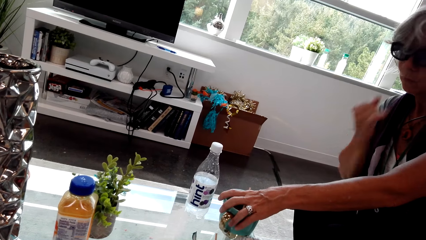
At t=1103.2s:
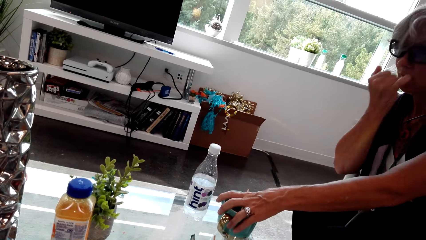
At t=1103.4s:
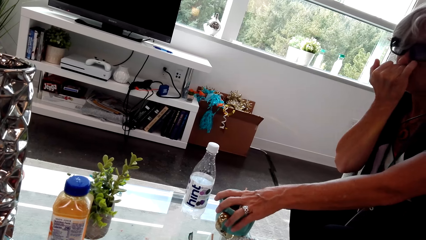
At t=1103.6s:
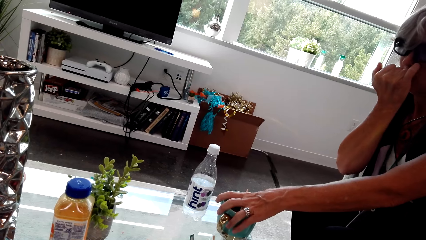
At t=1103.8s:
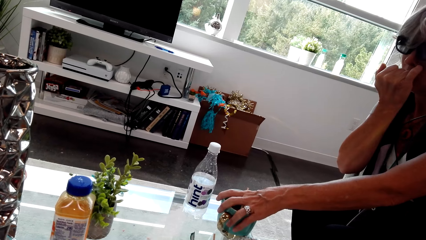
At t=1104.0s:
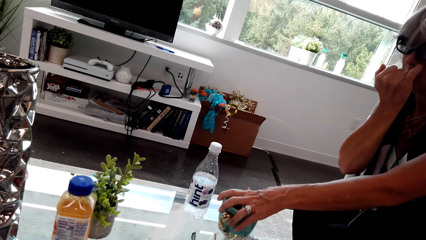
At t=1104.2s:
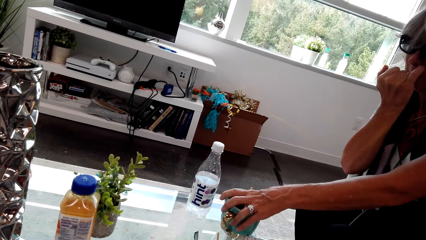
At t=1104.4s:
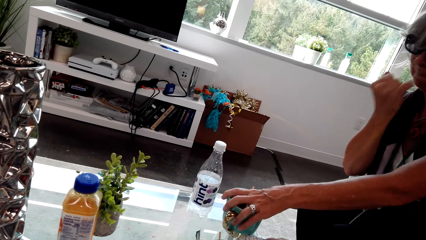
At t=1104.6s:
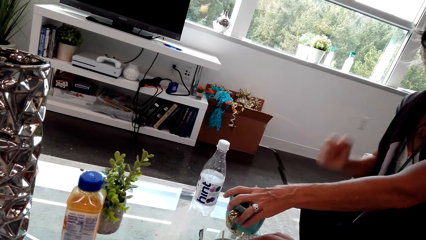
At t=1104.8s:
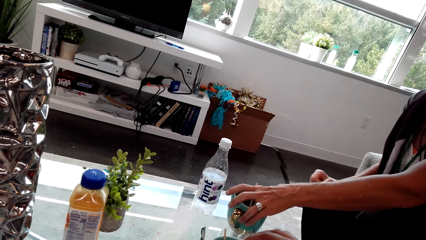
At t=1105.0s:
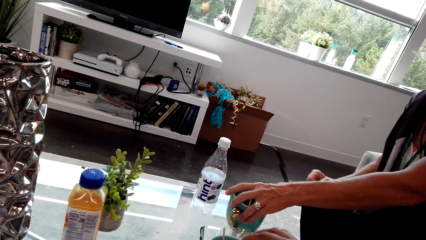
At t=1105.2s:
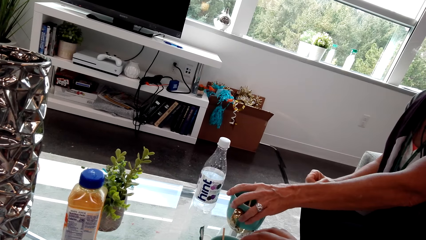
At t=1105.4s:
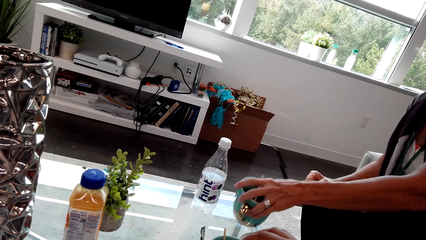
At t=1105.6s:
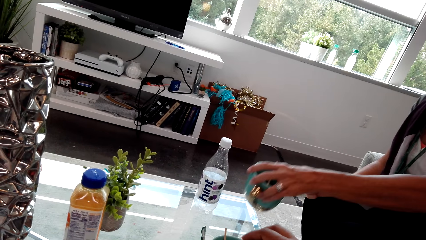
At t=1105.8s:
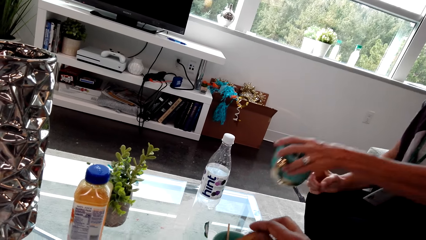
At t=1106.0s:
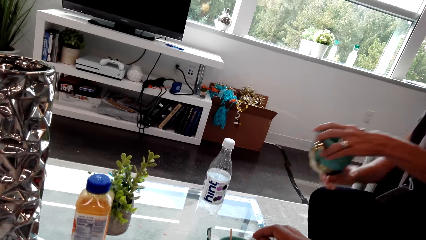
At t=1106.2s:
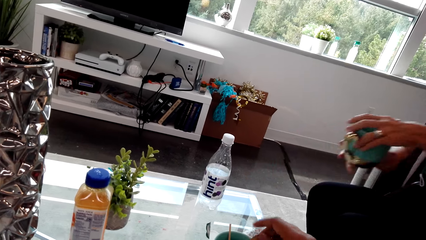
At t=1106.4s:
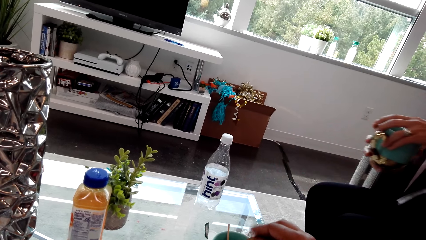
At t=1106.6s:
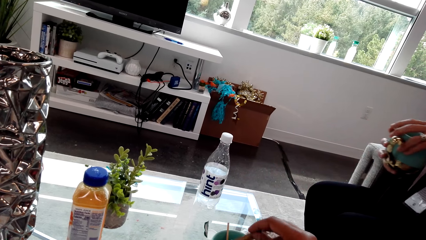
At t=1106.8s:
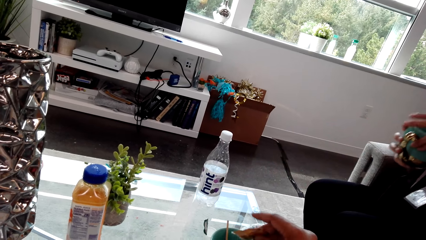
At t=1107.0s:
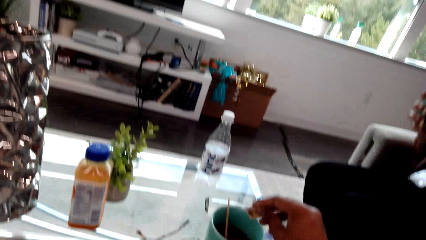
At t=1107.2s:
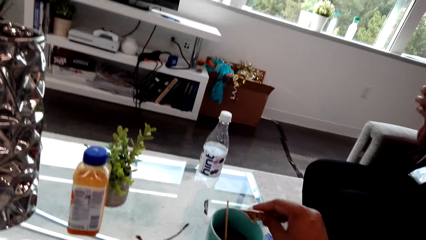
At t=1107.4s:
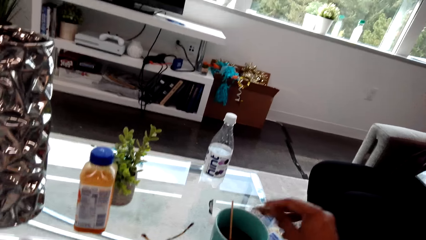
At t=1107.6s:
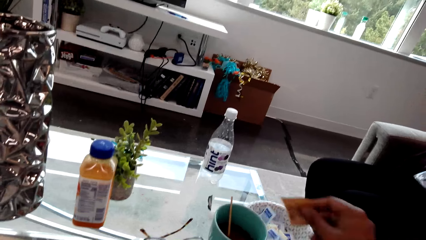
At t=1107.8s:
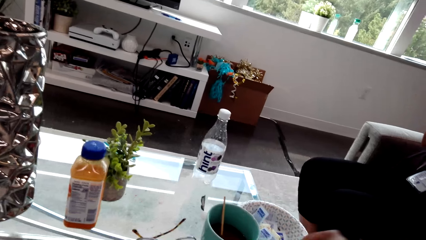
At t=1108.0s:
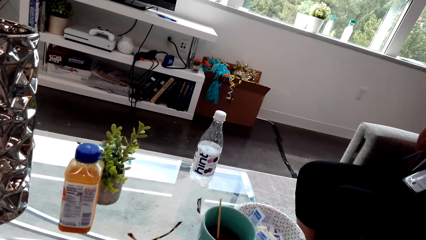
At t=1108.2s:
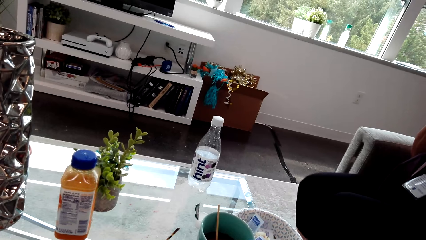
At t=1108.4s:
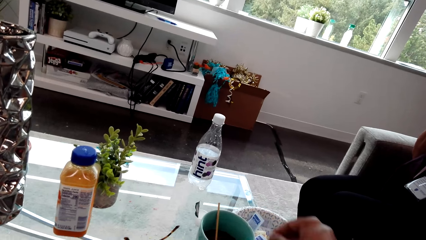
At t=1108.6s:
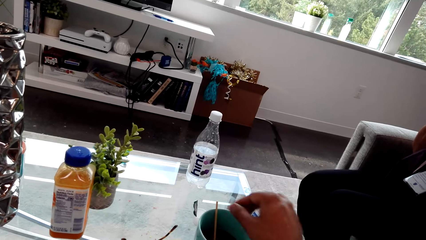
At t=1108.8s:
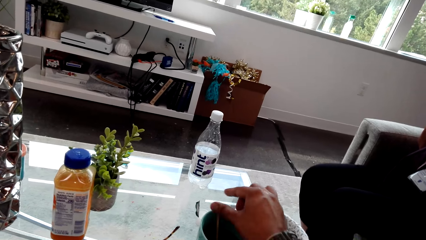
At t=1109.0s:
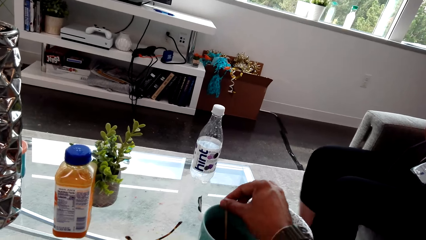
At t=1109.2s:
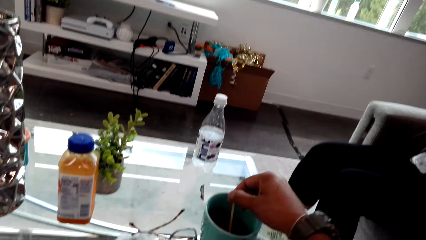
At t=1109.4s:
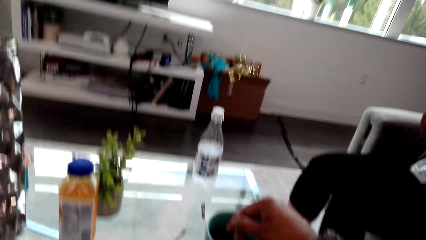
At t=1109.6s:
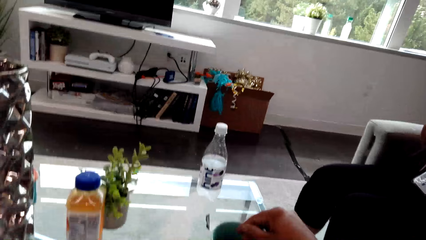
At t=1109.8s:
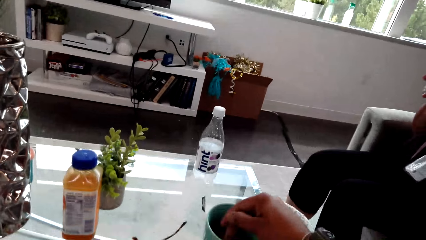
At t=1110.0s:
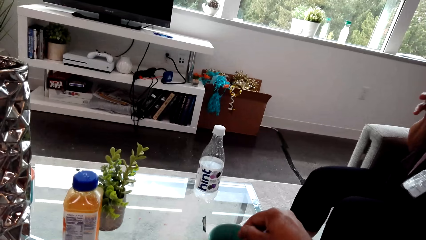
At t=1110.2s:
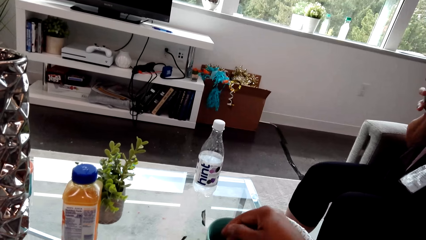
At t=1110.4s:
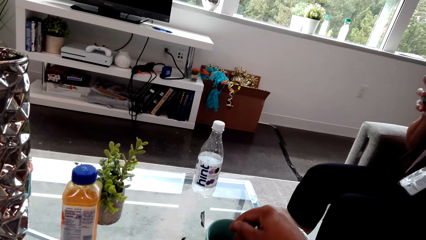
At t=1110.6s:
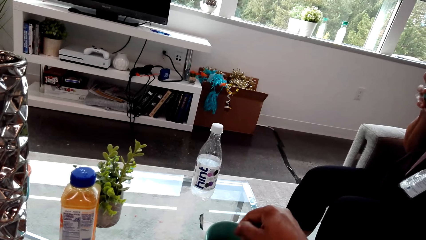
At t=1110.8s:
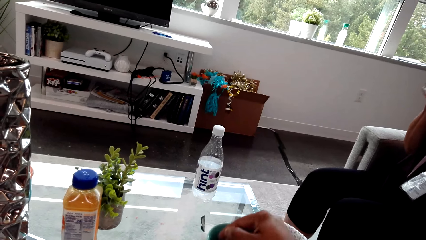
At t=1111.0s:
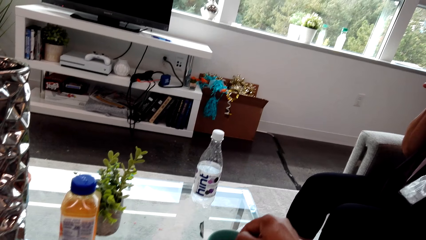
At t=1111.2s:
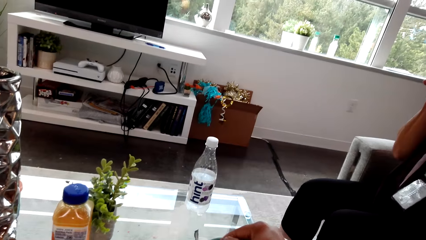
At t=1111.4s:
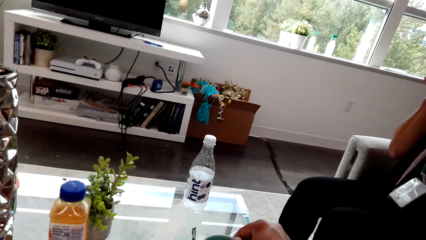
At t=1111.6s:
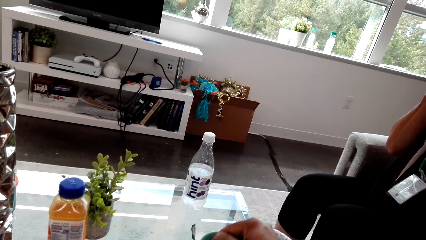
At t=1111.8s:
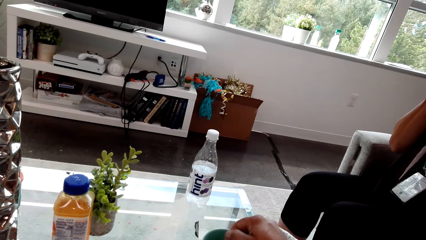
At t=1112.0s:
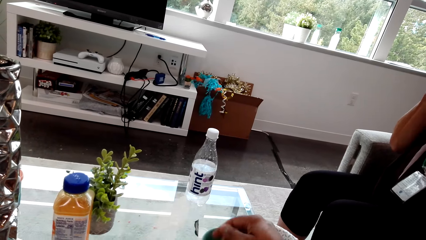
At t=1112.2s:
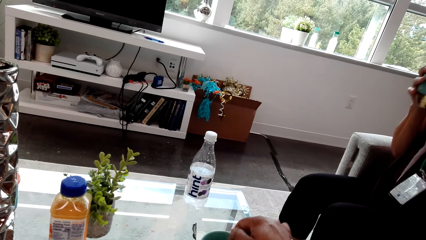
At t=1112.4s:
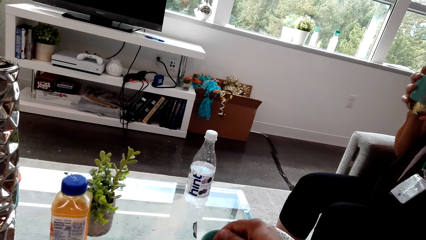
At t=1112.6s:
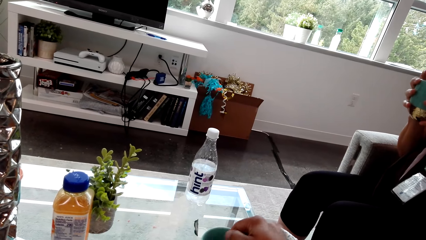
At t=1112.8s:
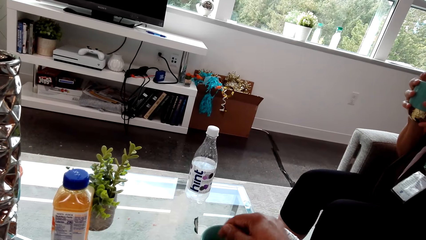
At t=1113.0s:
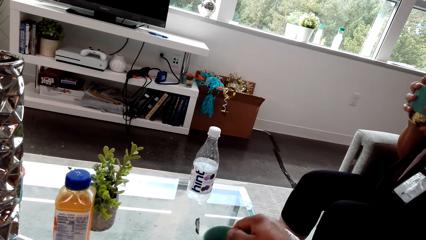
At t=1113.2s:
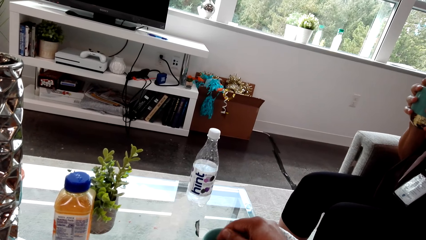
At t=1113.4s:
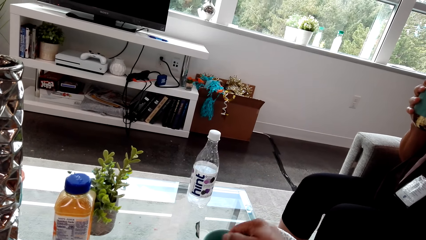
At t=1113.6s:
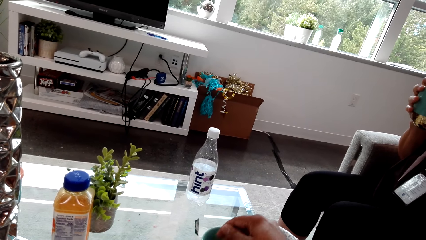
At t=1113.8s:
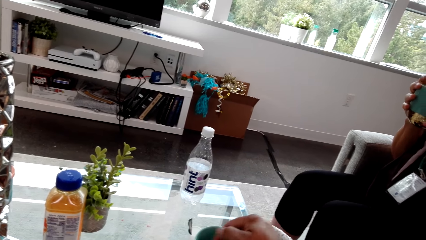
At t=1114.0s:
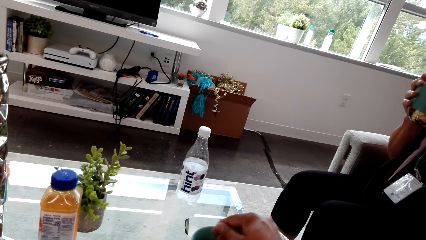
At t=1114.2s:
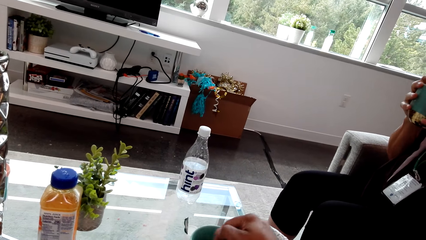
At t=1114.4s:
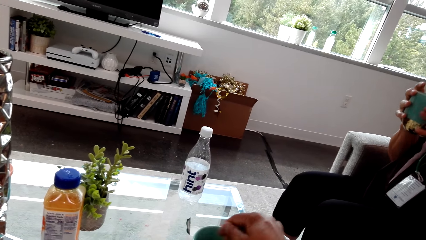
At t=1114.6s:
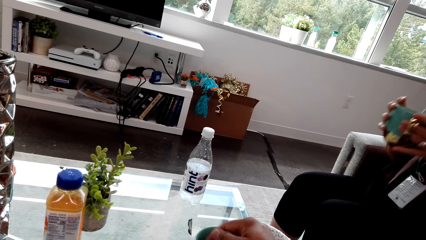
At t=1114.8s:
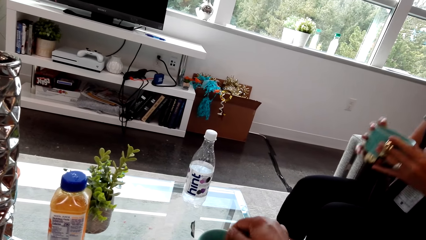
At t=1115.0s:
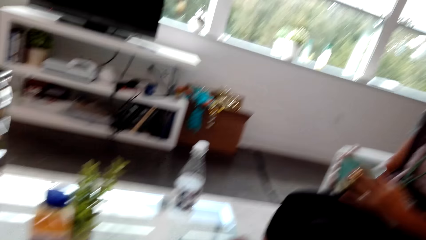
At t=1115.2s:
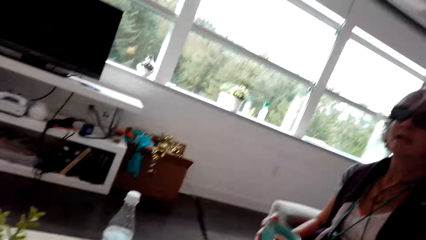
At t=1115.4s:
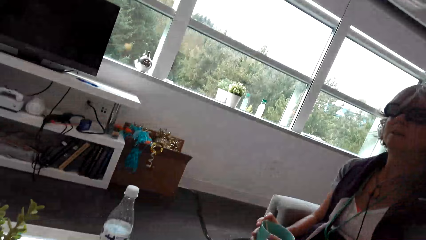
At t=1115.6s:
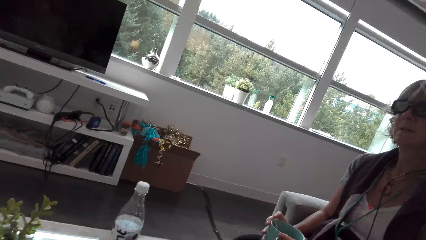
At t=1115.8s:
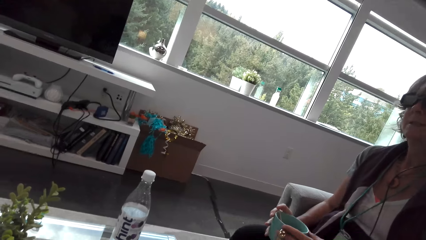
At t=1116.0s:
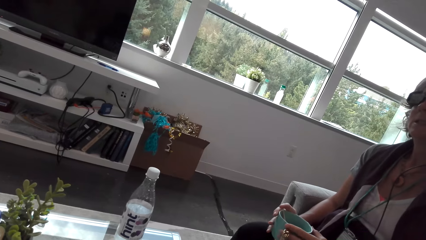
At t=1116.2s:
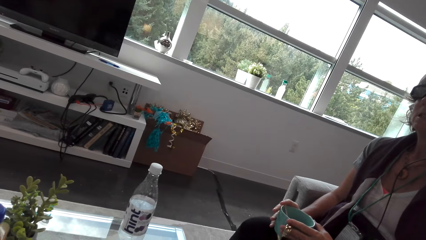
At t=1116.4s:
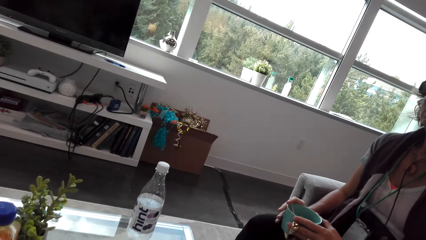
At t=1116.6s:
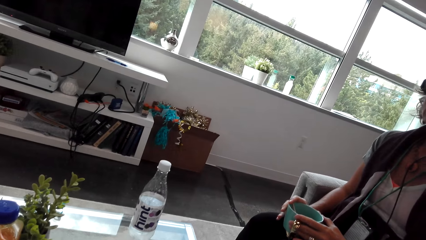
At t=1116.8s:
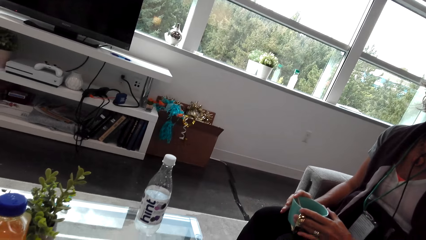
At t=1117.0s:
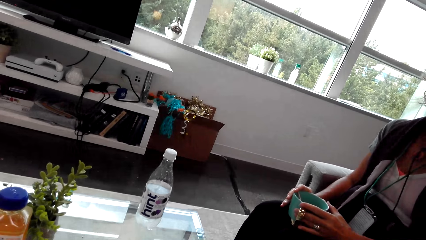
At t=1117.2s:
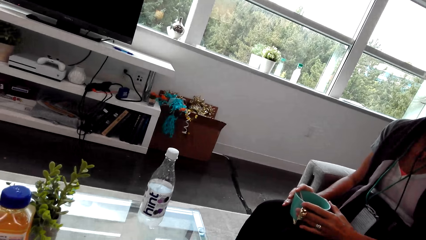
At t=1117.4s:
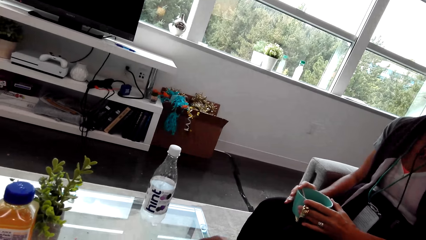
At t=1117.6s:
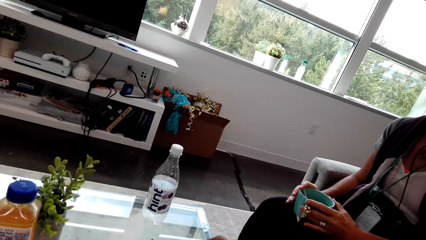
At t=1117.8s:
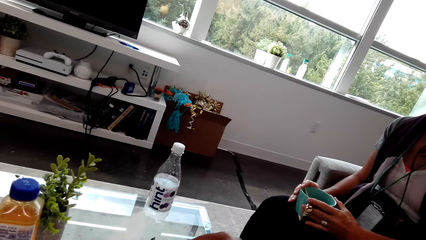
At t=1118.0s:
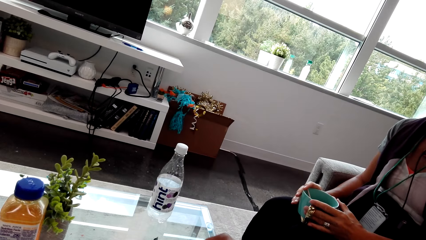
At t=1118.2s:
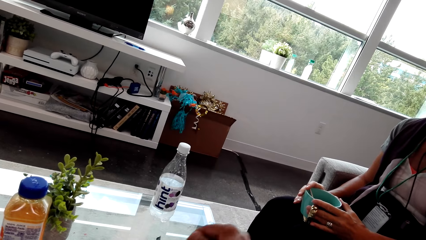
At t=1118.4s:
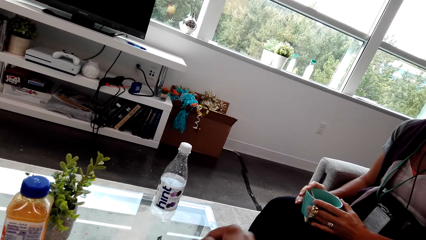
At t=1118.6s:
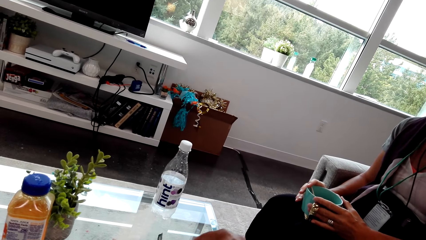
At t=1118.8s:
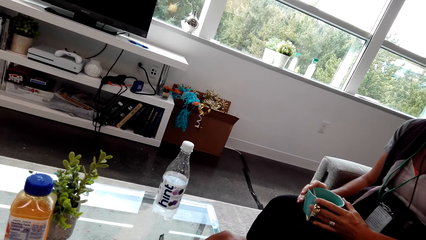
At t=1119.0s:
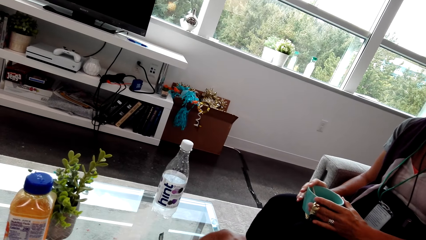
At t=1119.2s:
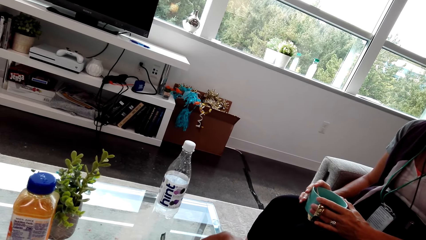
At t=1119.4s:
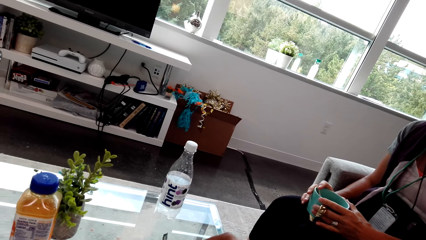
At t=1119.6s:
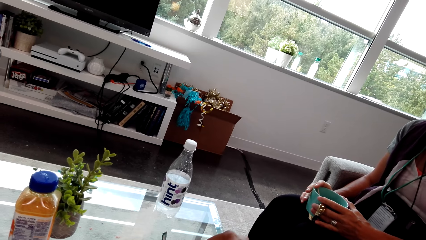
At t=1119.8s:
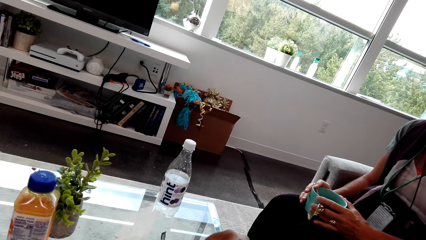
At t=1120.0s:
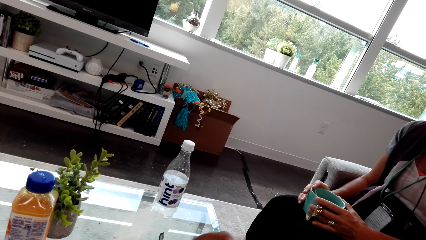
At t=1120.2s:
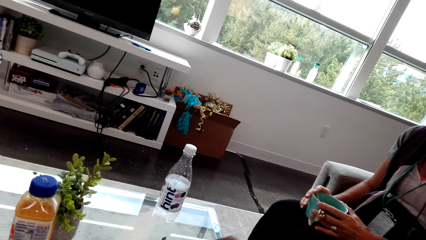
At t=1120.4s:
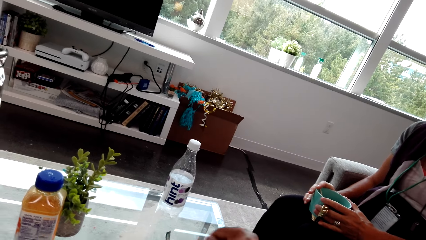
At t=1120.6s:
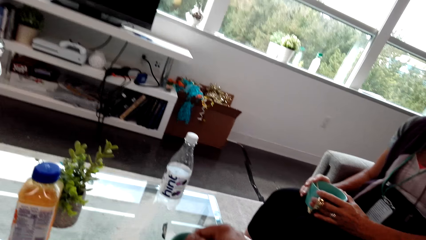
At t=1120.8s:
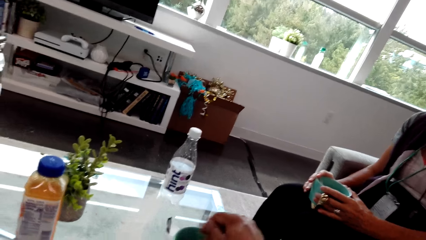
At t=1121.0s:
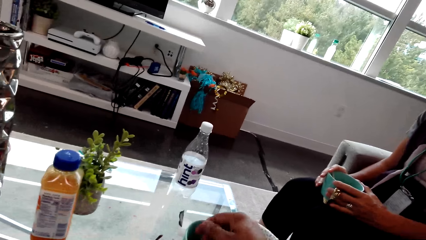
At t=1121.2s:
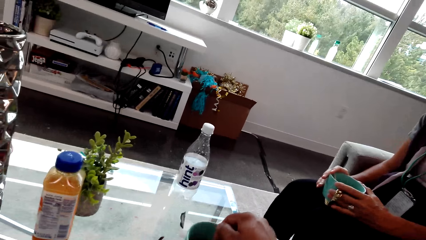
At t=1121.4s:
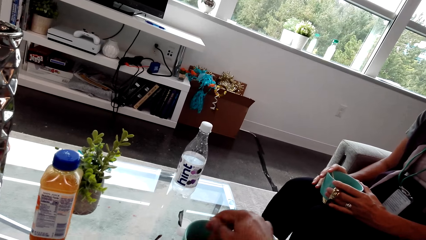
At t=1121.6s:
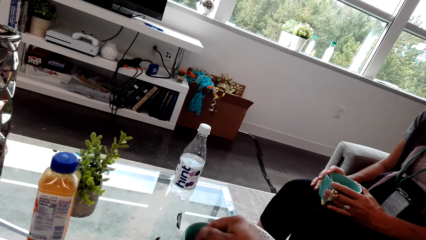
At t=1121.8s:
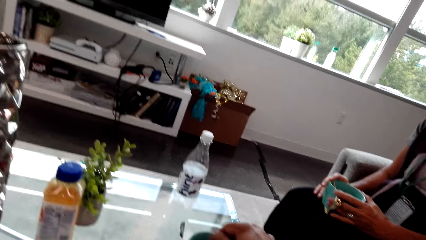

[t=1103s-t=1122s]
A lady touches herself with the hand and touches the cup. The camera wearer talks with the lady. They look around. The lady lowers the hand. The camera wearer talks with the lady and moves the hand. They hold the sachet. They talk with the lady and stir the coffee. They stir the coffee. The lady holds the cup. The camera wearer talks with the lady. They look around. The lady lowers the cup down. The camera wearer talks with the lady. They stir the coffee and talk with the lady. The lady holds the cup with both hands.
